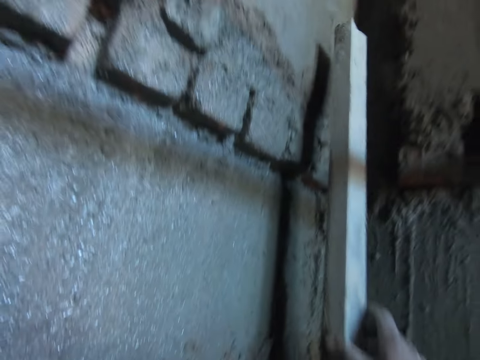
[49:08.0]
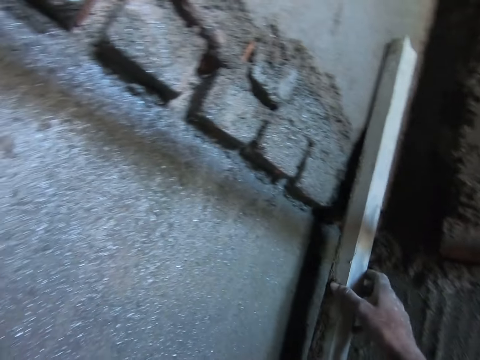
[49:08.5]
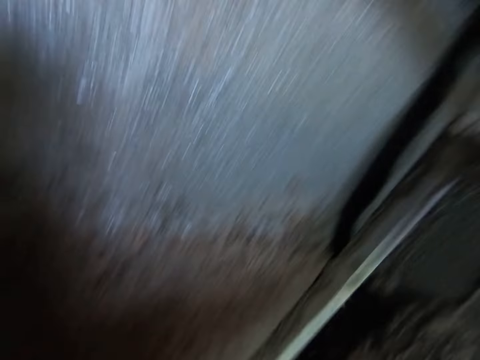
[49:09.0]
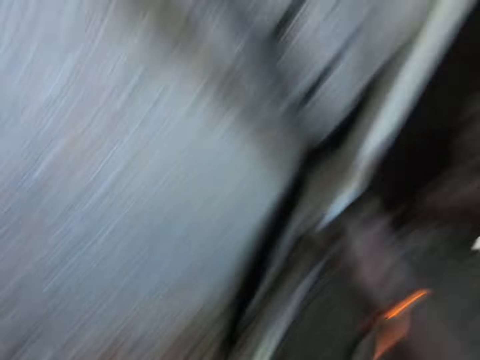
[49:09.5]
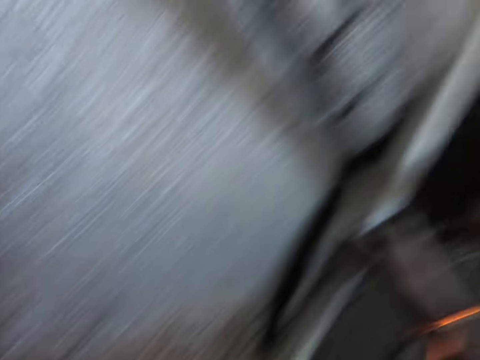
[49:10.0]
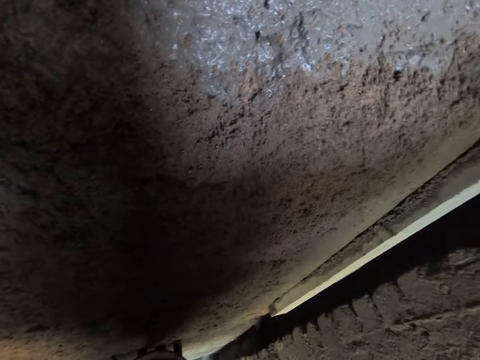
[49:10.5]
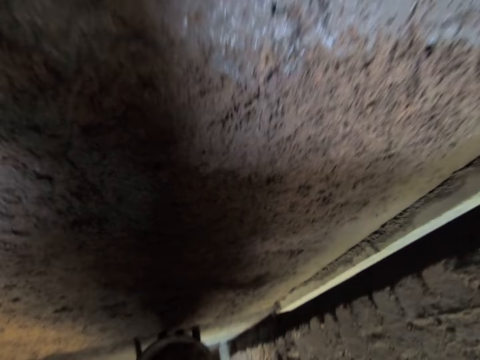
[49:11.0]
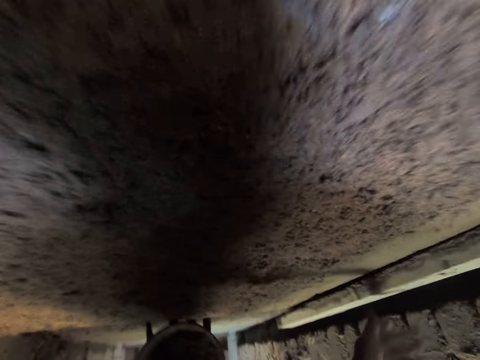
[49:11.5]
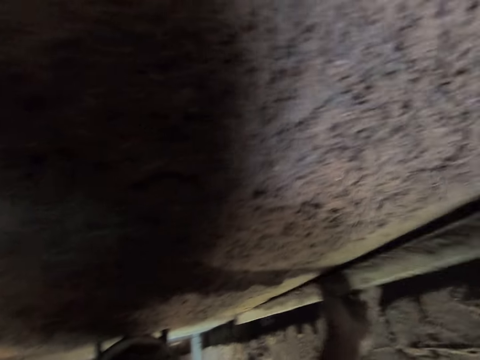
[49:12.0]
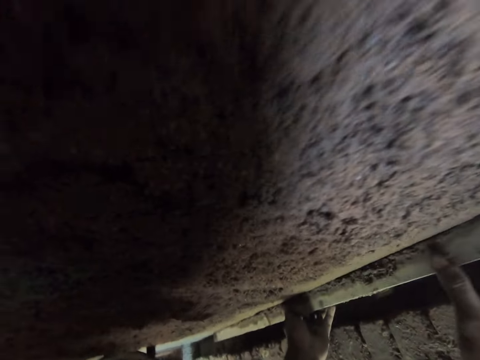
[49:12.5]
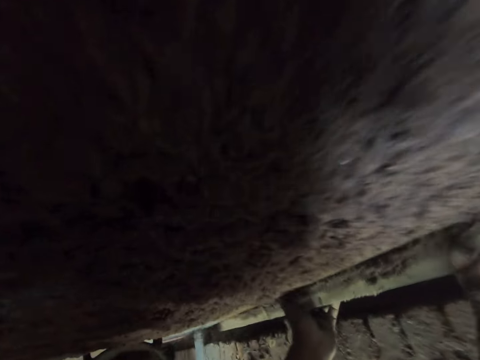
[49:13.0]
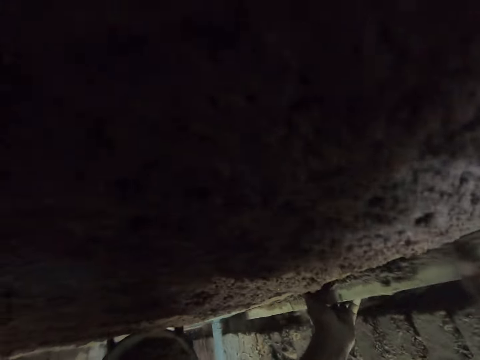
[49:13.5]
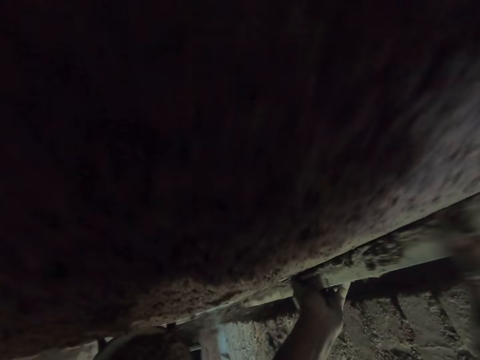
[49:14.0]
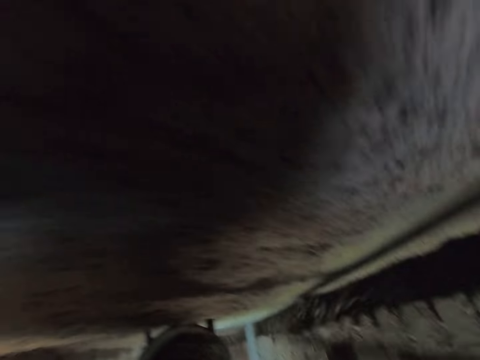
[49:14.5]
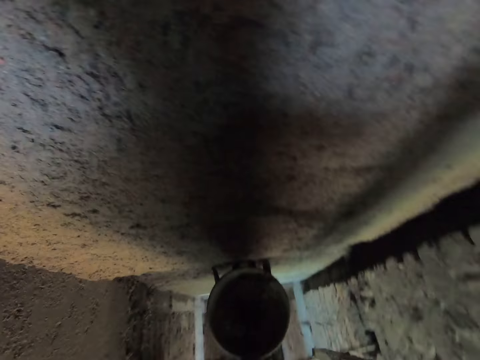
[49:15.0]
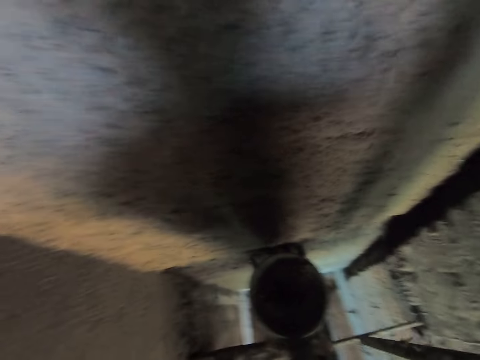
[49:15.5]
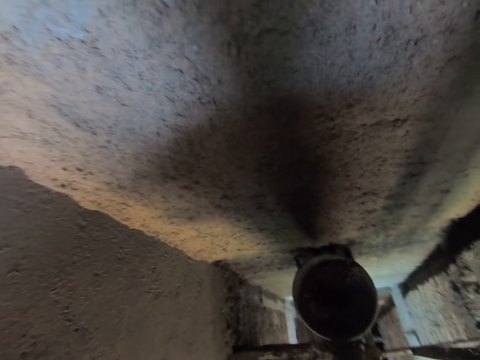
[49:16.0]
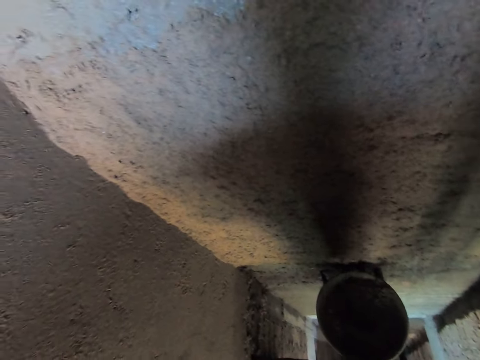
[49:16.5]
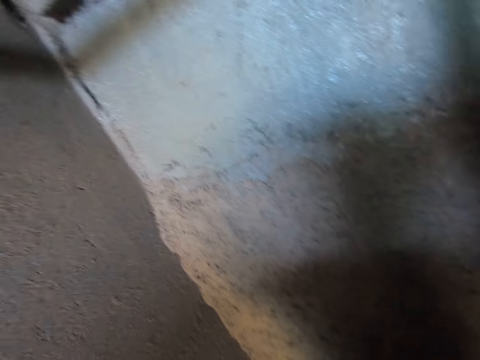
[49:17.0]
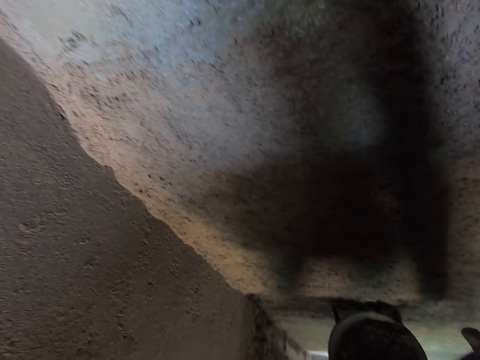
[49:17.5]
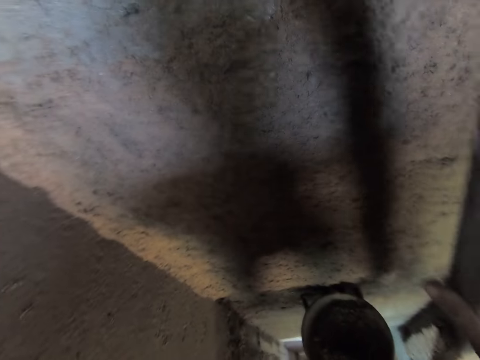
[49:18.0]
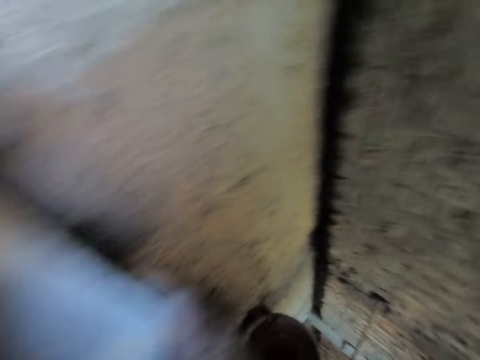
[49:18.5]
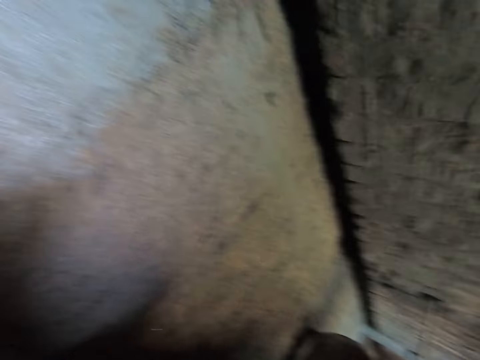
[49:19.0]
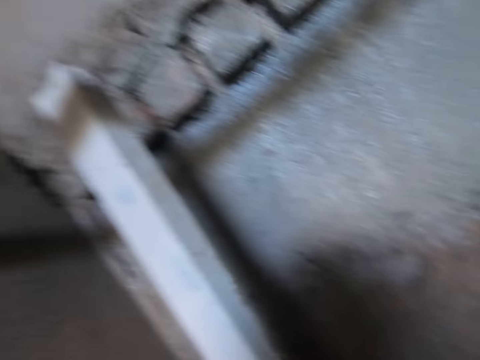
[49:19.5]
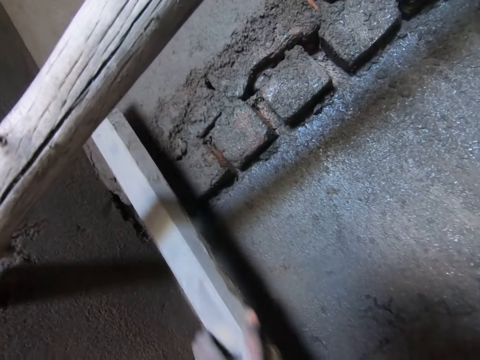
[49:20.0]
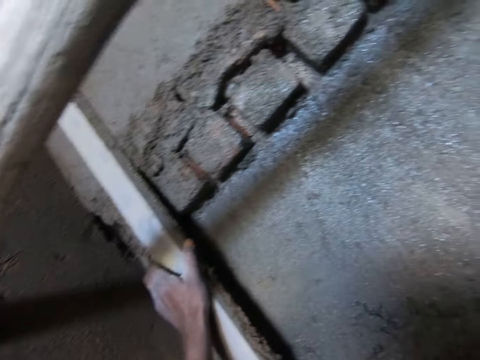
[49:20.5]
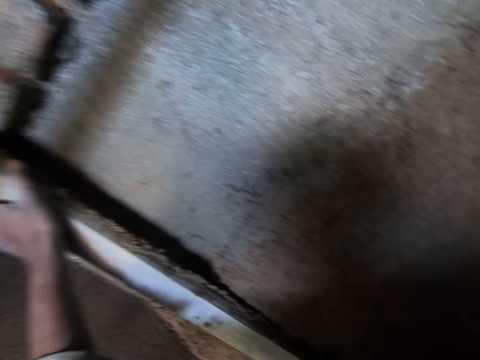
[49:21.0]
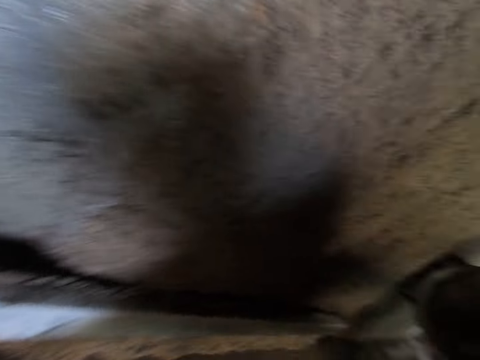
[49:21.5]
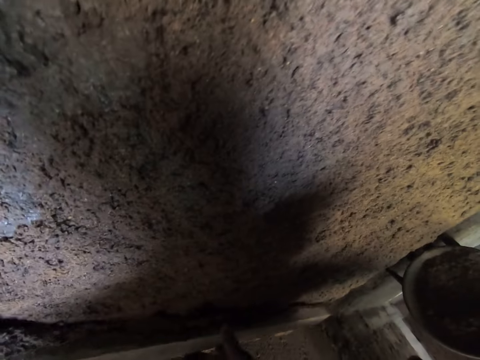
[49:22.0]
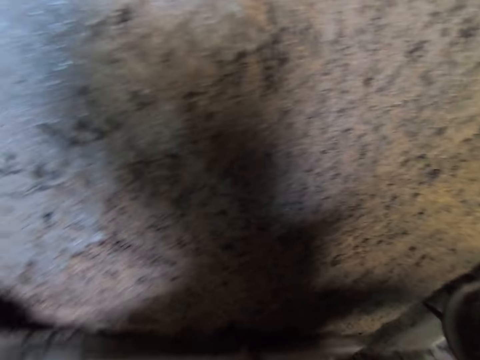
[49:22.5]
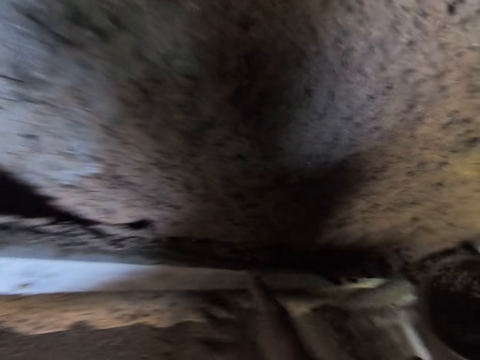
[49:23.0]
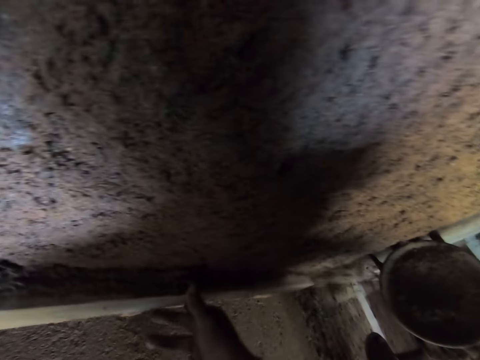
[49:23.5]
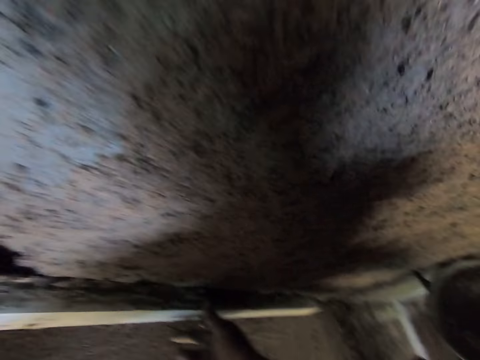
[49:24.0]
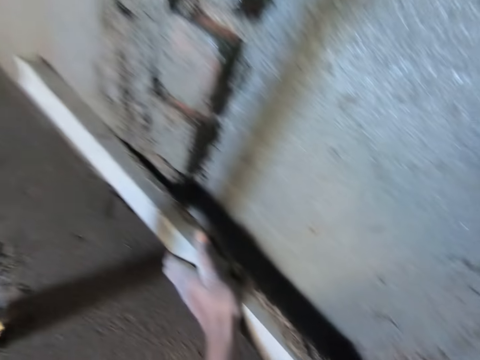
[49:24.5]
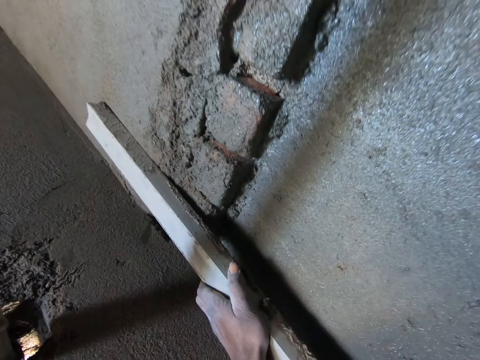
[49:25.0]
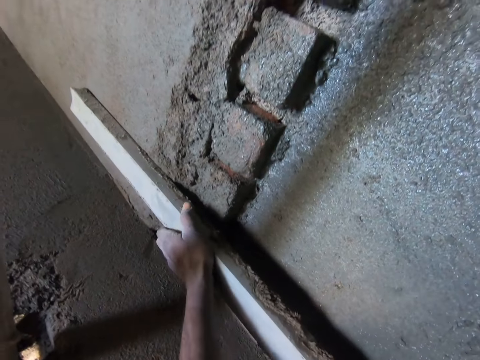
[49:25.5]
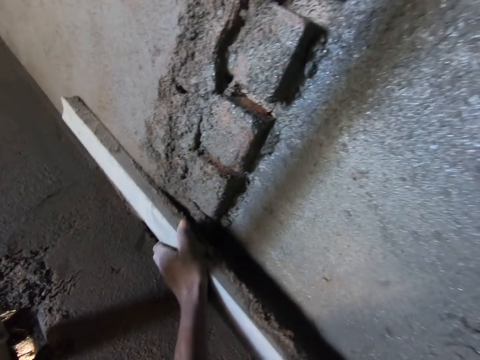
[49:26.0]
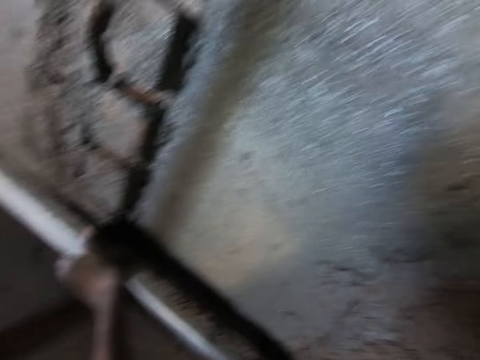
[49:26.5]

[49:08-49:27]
The camera wearer places the wood plank on the wall with his left hand. He smoothes the cement mix on the wall with the wood plank in his hands.

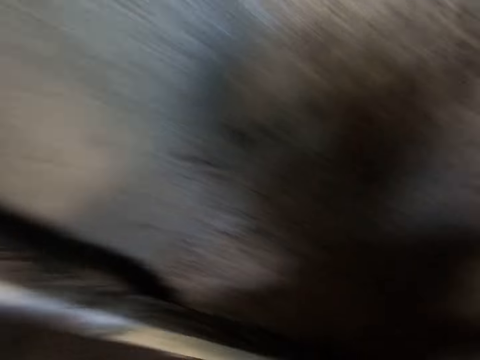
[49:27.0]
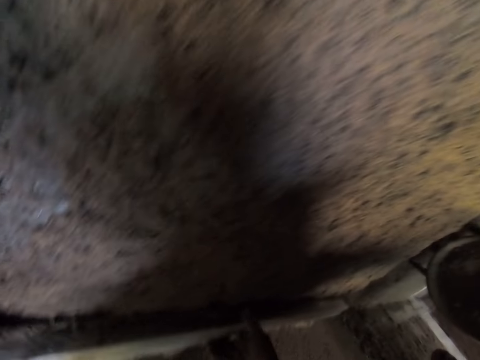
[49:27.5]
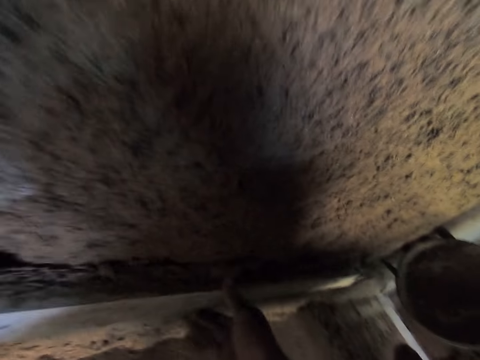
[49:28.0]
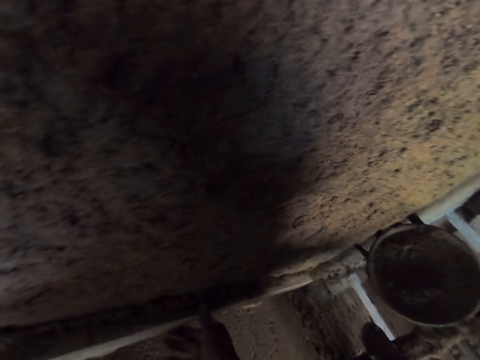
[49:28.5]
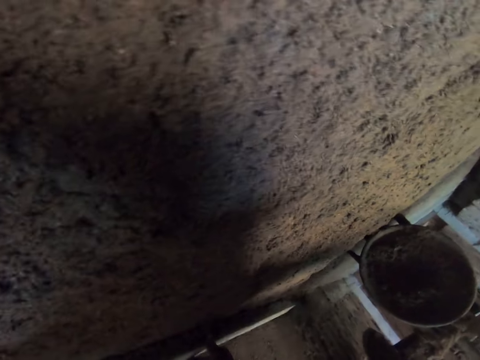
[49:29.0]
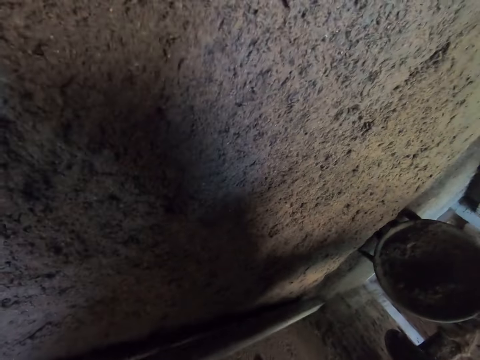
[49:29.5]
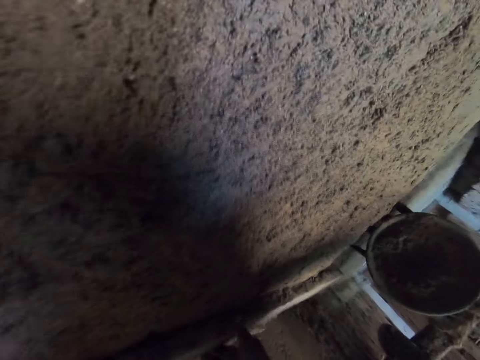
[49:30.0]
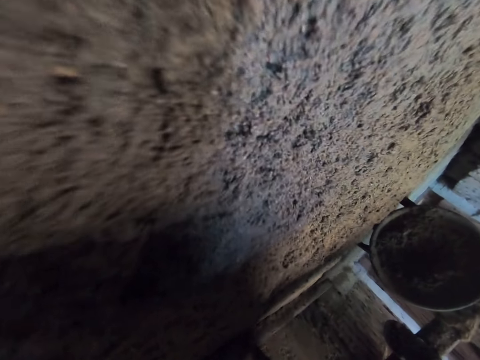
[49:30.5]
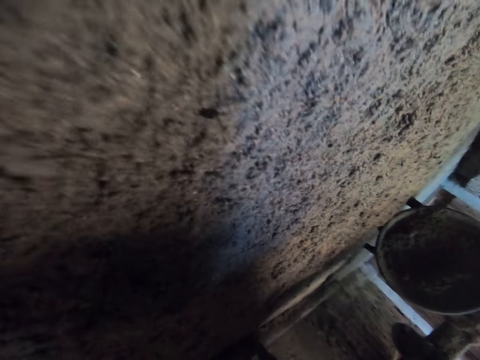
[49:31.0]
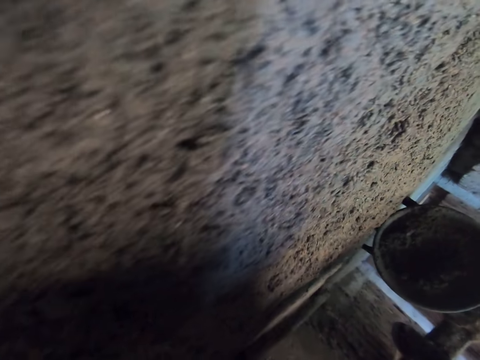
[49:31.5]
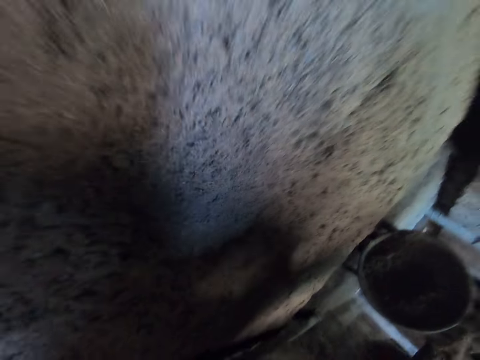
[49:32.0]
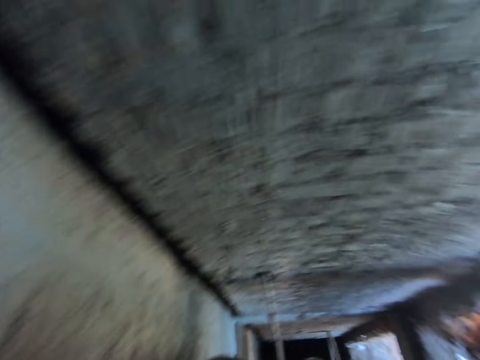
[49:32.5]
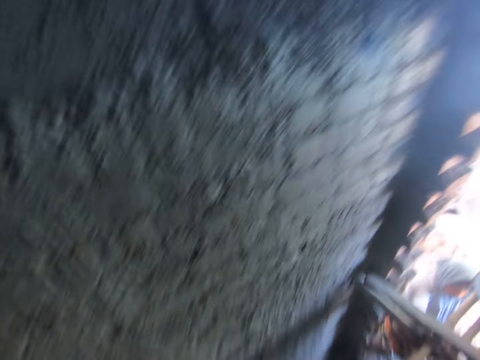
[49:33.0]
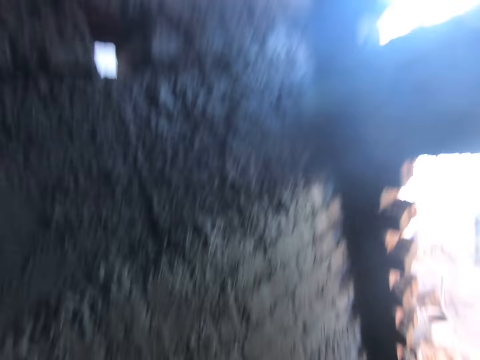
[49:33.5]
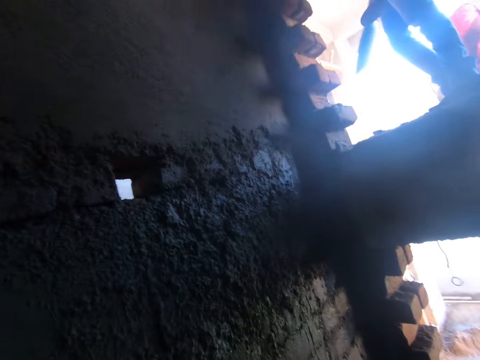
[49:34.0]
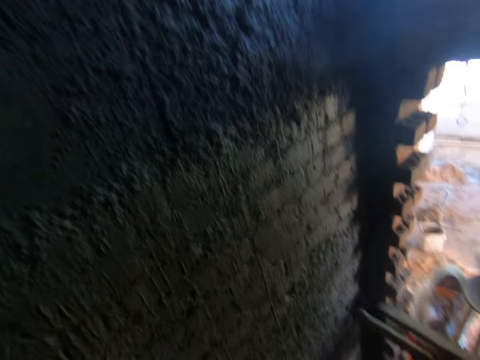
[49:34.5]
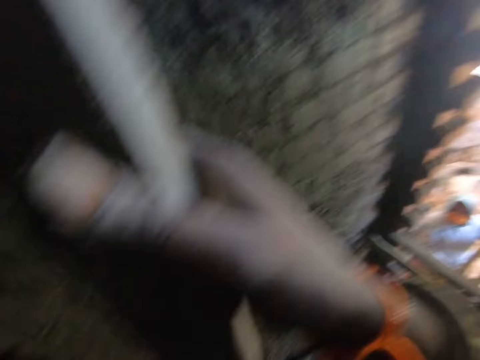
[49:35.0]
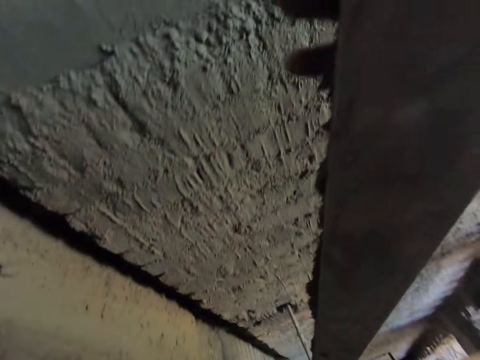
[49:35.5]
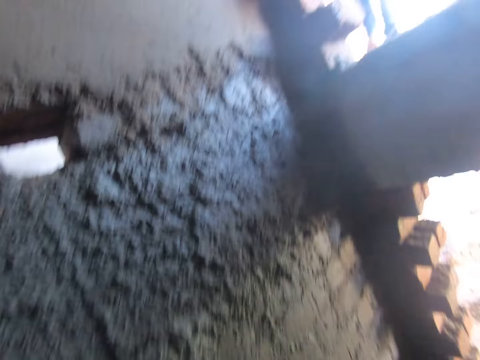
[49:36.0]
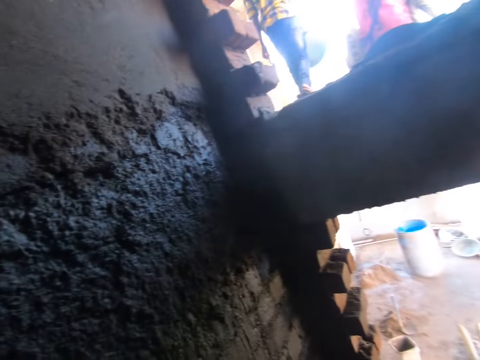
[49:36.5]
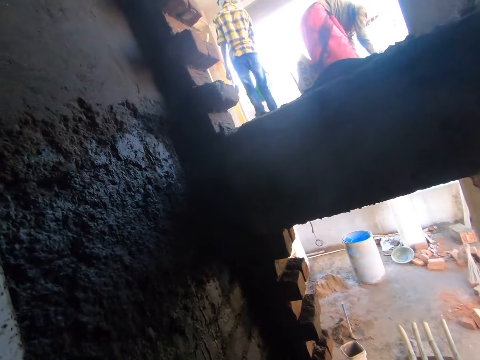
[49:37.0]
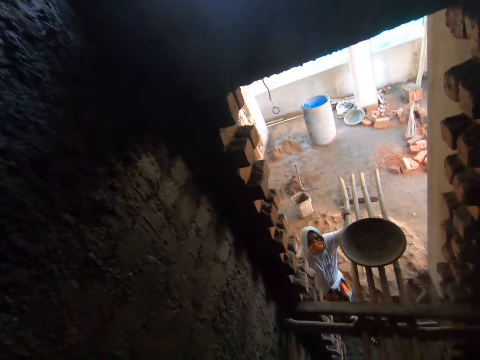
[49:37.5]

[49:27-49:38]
The camera wearer throws cement to the wall.
